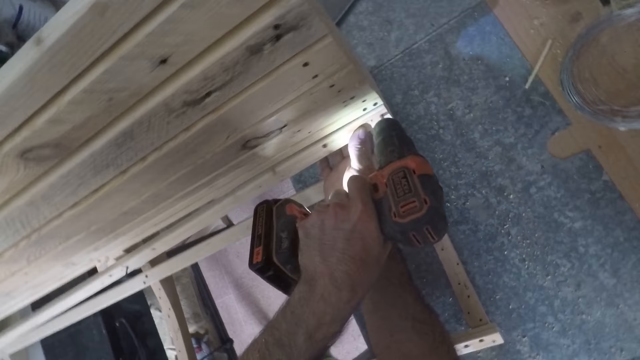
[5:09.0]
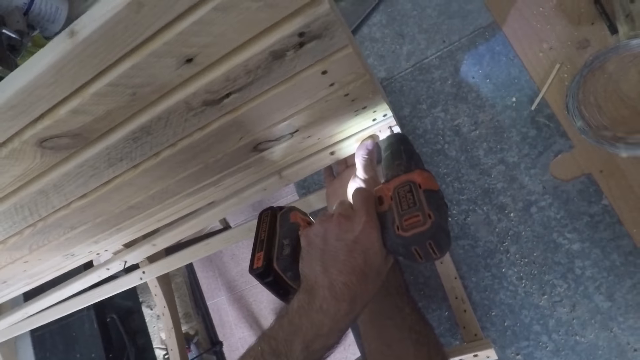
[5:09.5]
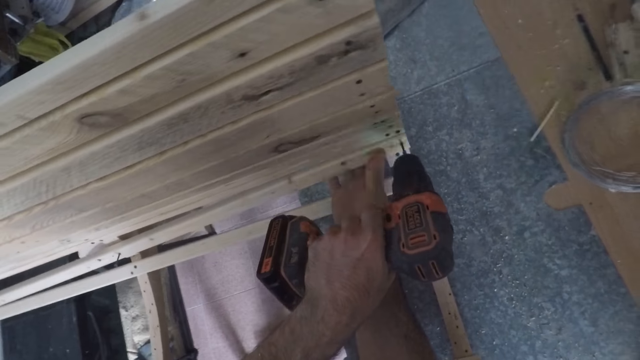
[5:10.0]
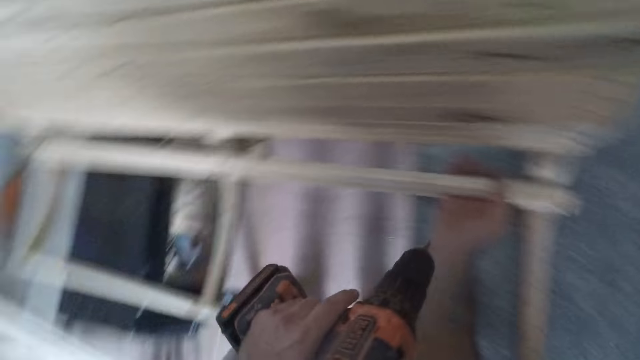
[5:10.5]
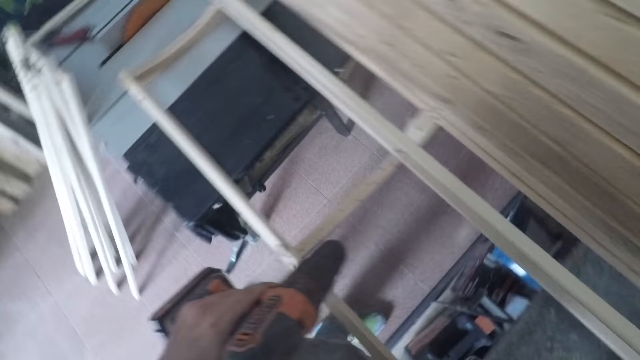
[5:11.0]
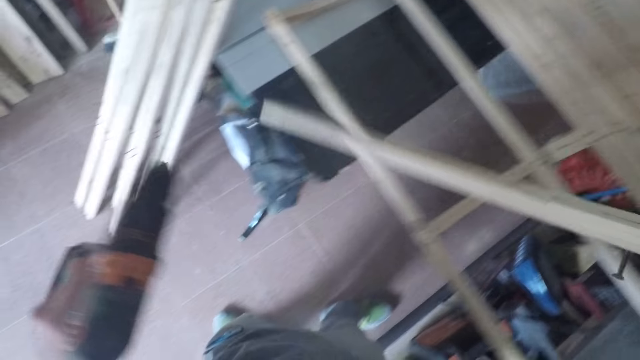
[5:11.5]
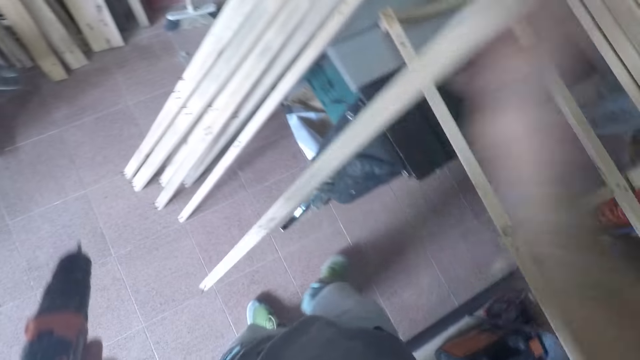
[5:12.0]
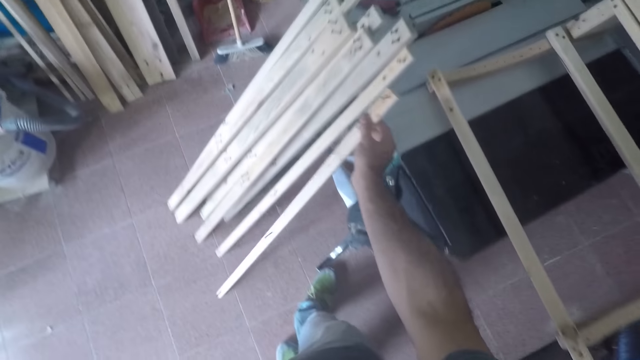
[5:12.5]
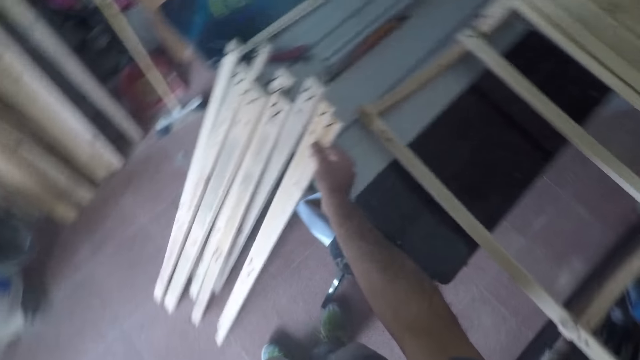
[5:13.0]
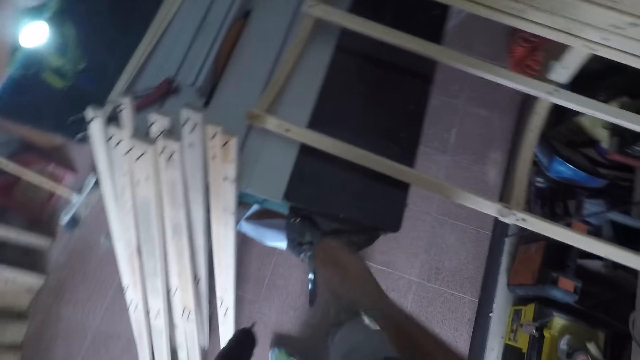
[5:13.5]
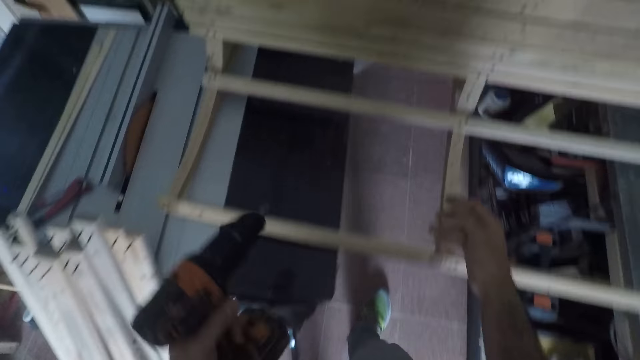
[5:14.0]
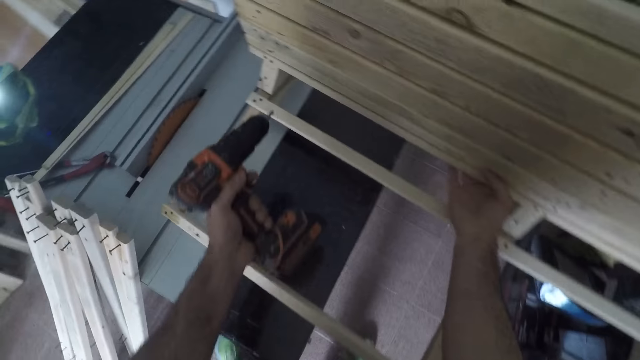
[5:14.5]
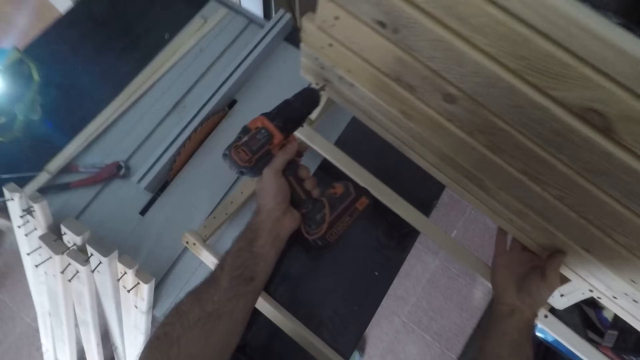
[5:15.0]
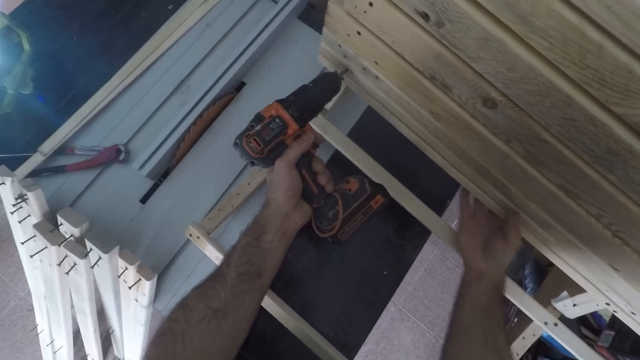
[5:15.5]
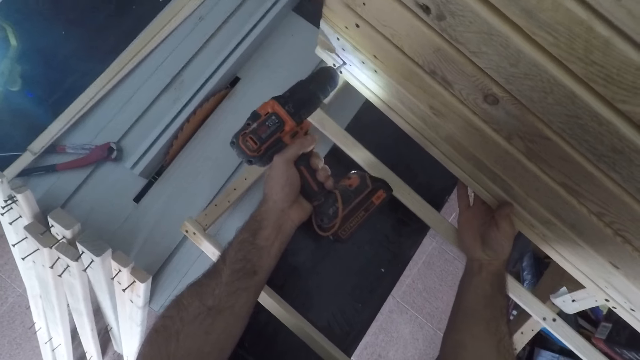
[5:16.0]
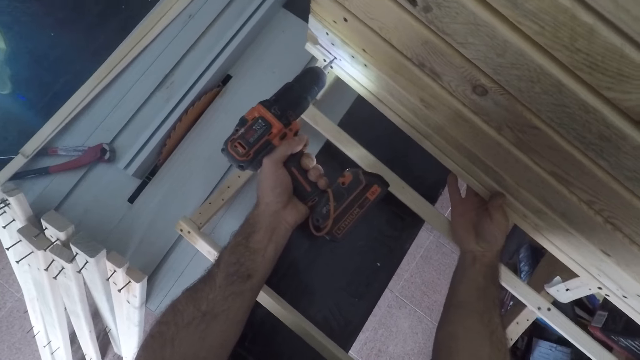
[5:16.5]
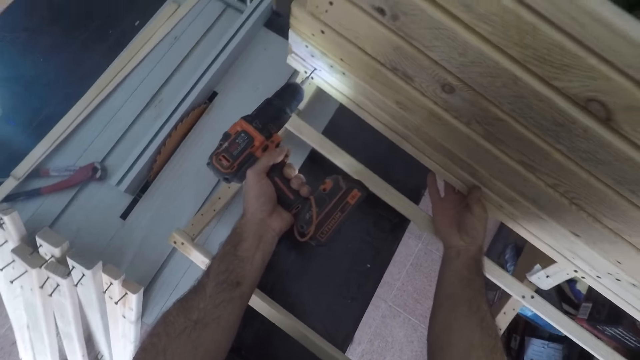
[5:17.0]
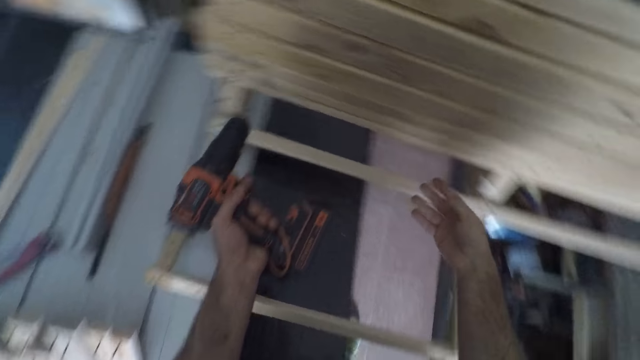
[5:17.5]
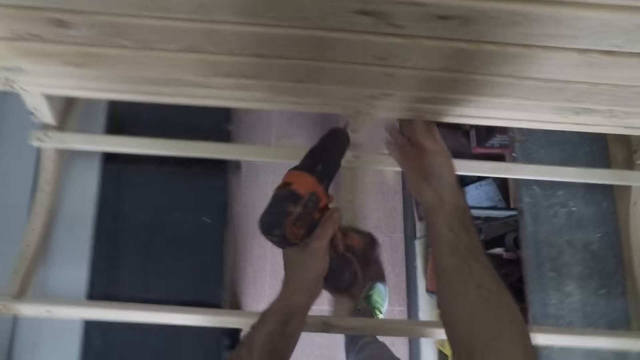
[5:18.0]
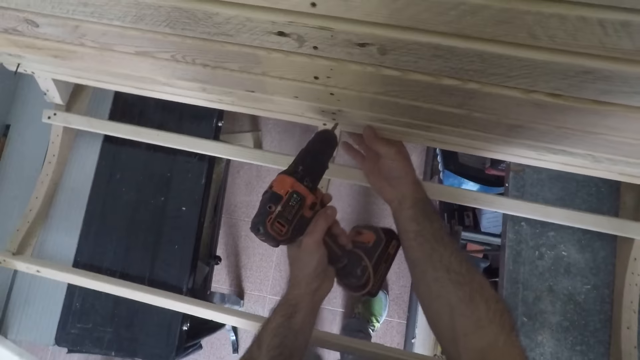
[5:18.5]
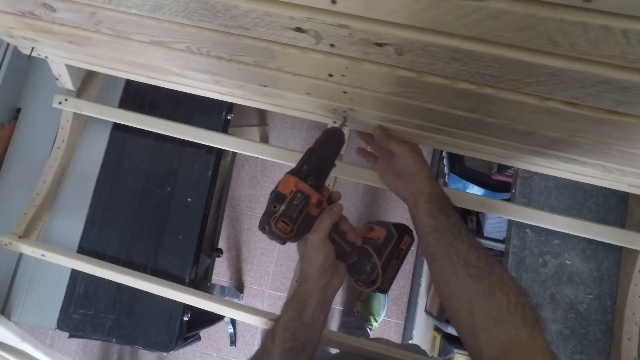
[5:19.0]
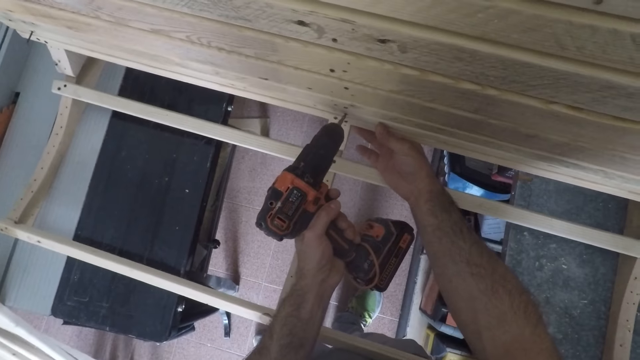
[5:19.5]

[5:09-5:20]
The camera wearer unscrews the wood. He removes the drill from the wood. He removes the unit from the framework. He picks up the piece of wood. He places the unit by the workbench on the floor. He walks towards the wood and holds the wood with his hand. He detaches nails from another wooden unit in the framework. He places the drill on the wood. He lets go of the wood. He removes the drill from the wood. He moves towards the table. He places the drill on the wood. He holds the wood with his hand.

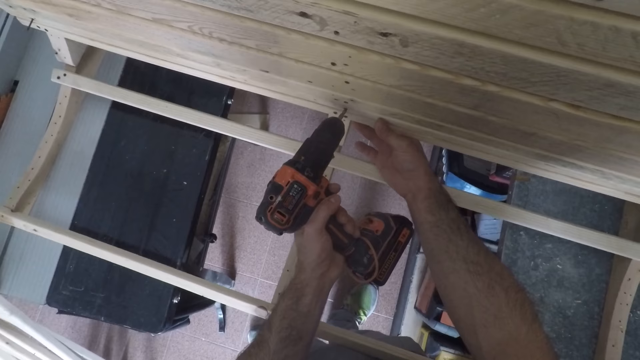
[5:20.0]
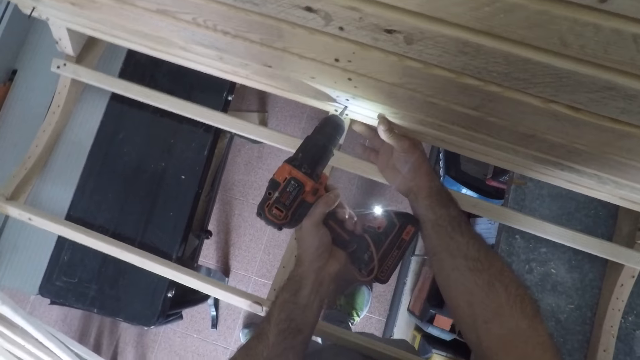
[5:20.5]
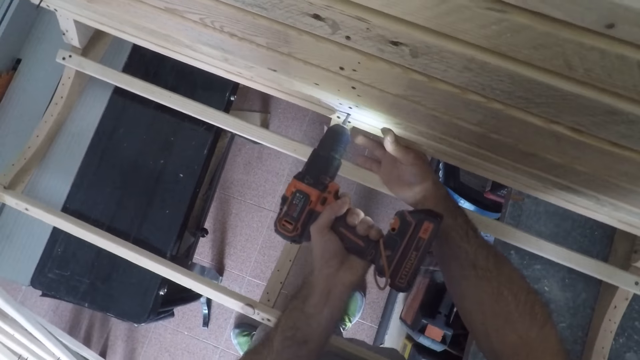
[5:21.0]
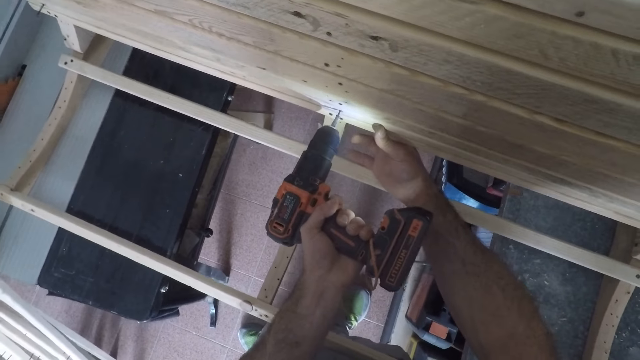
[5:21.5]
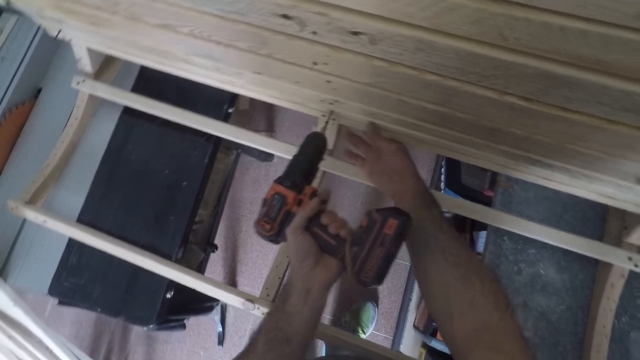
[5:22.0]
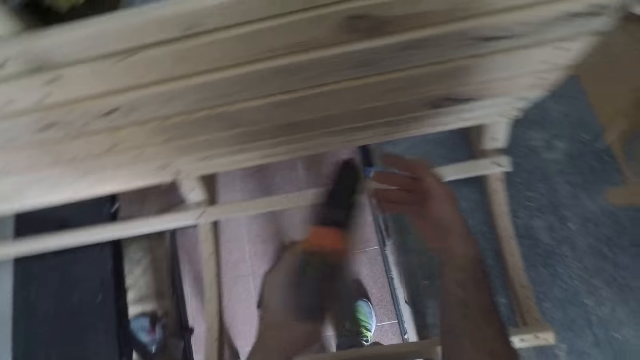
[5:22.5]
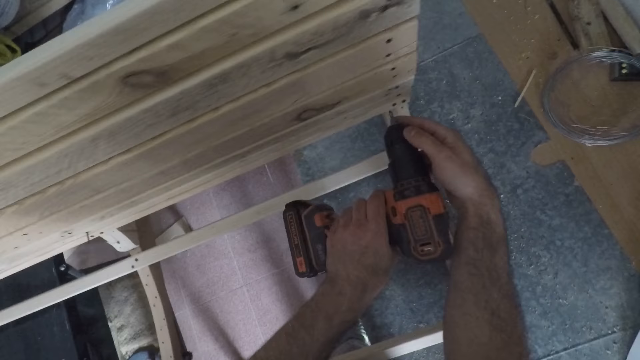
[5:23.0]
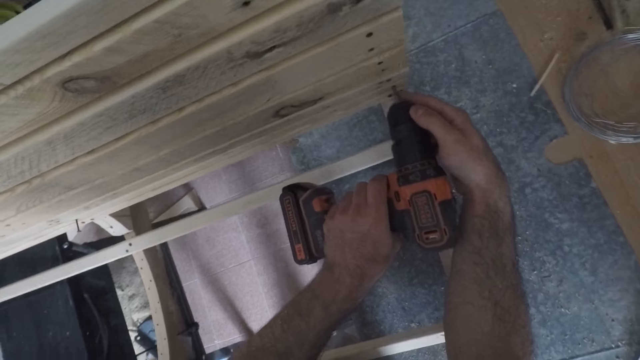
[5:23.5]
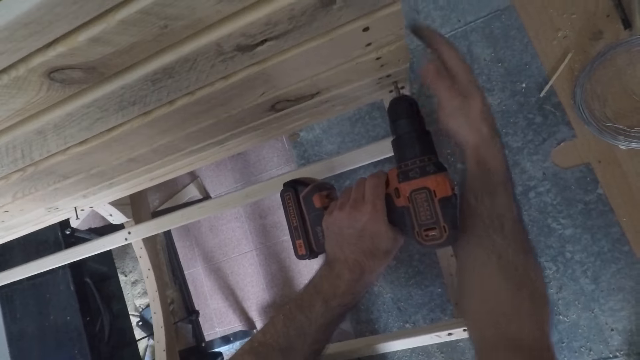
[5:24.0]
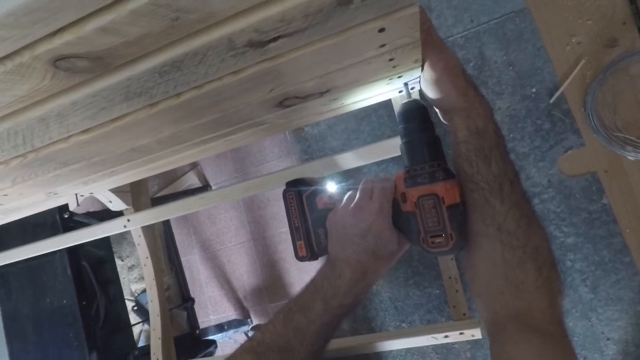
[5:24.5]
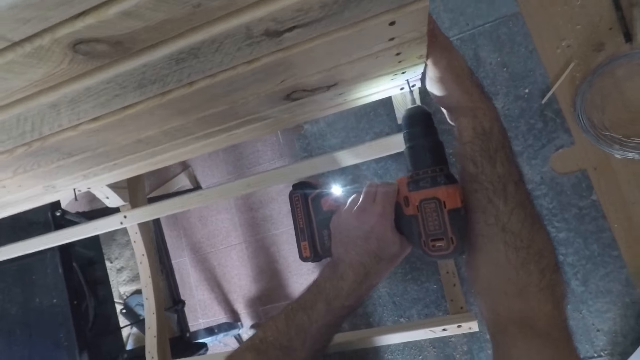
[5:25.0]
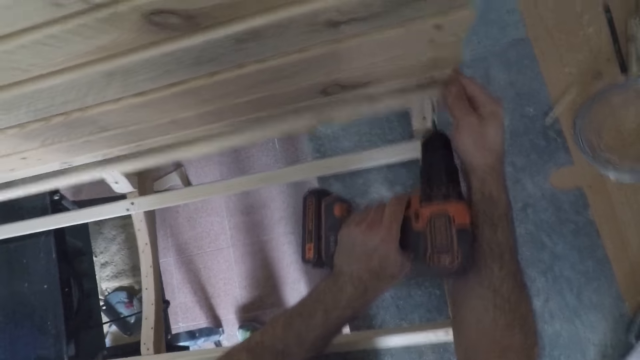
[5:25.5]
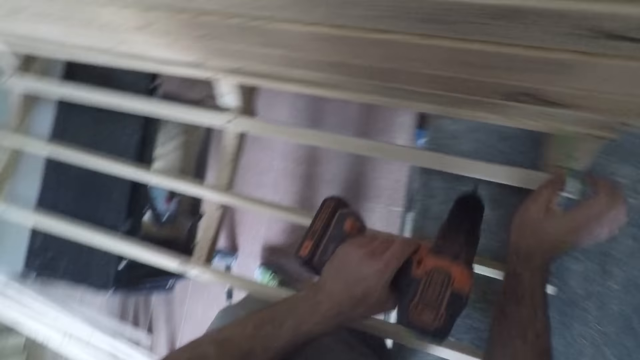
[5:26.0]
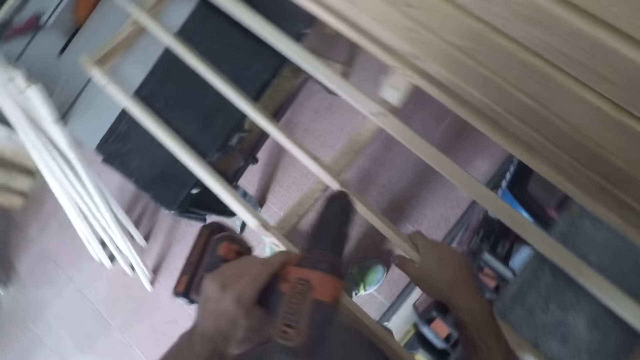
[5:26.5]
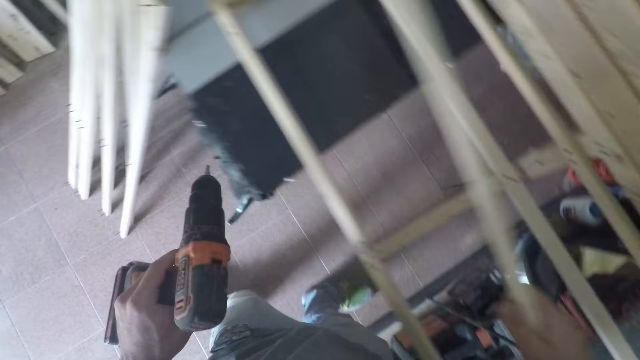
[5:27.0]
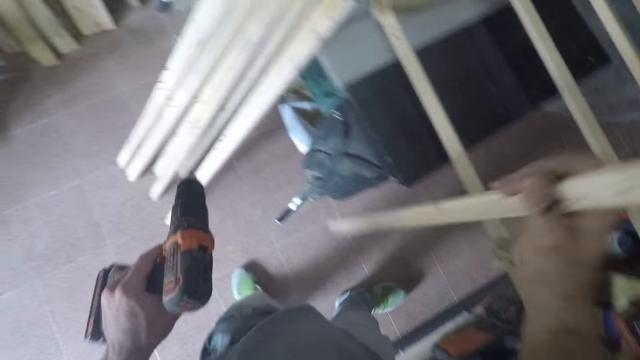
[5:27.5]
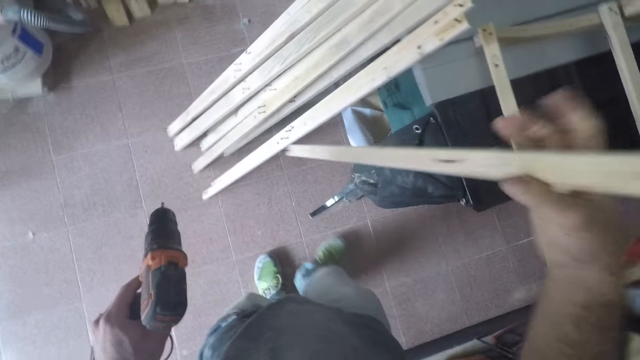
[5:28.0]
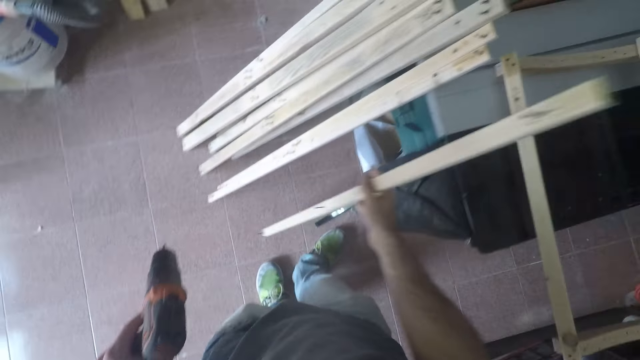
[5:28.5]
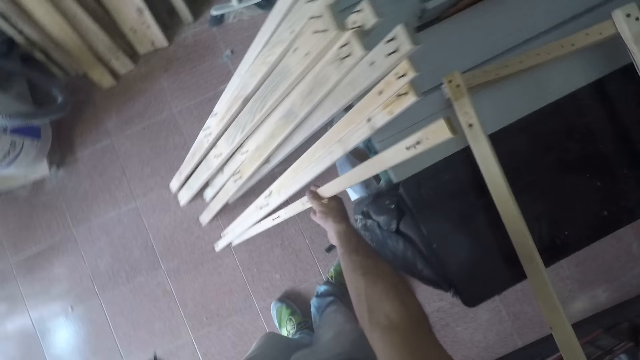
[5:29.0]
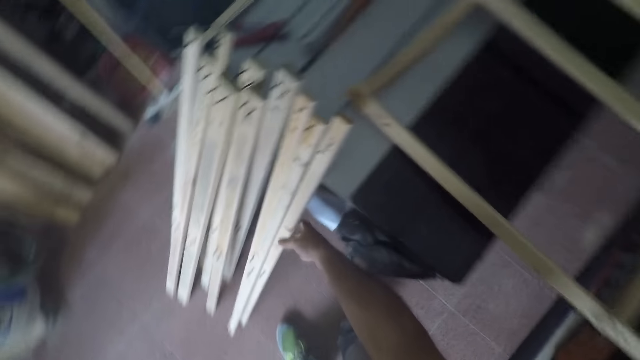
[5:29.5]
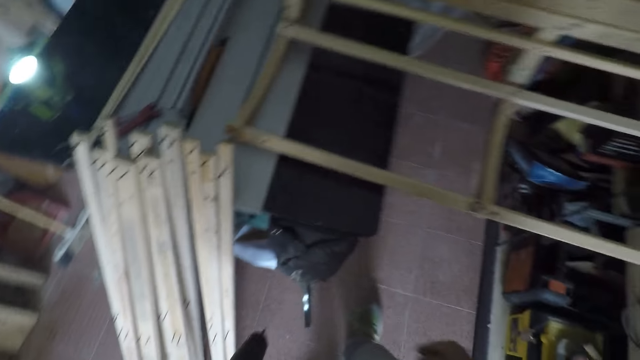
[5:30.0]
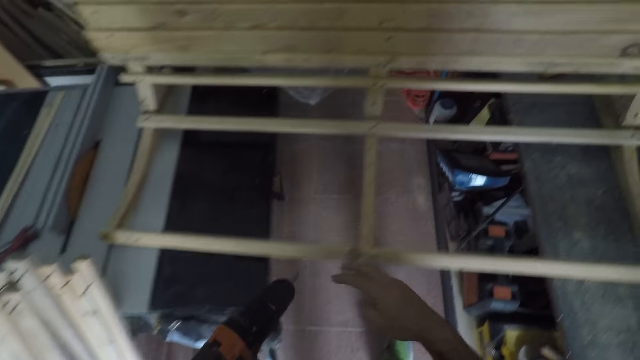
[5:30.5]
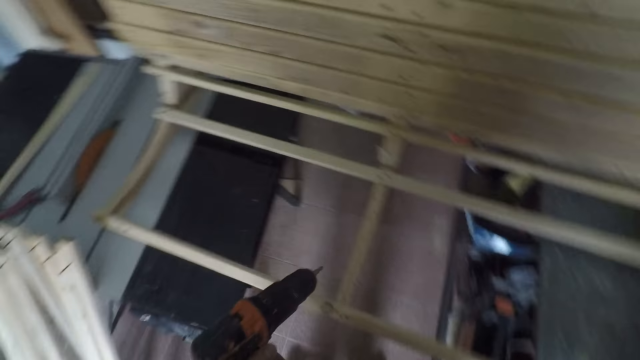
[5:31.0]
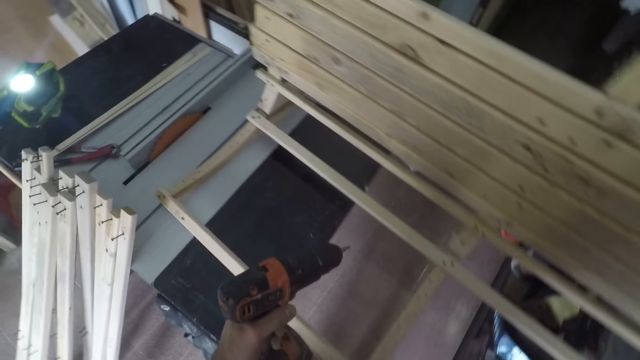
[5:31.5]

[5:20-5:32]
The camera wearer unscrews the wood. He removes the drill from the wood and lets go of the wood. He holds the drill with both his hands. He places the drill on the wood. He holds the wood with his hand. He unscrews the wood. He removes the drill from the wood. He picks up the unit from the framework. He walks away from the table. He places the unit by the workbench on the floor. He moves towards the wood.
